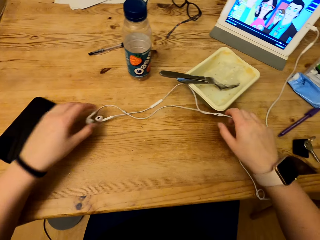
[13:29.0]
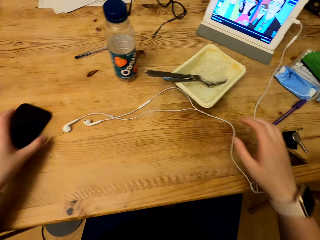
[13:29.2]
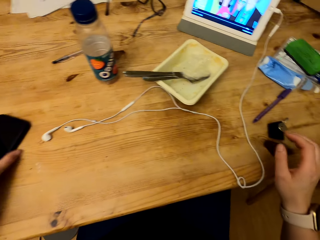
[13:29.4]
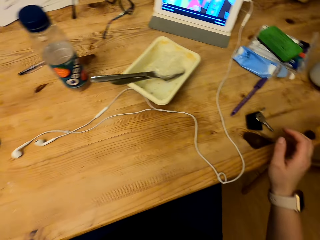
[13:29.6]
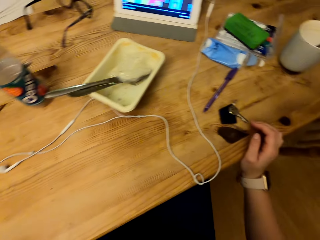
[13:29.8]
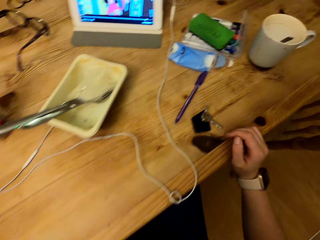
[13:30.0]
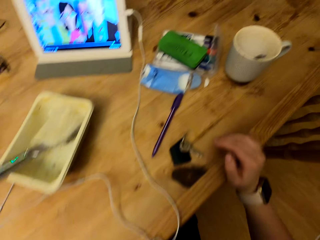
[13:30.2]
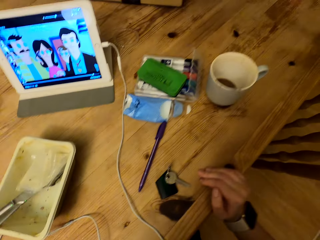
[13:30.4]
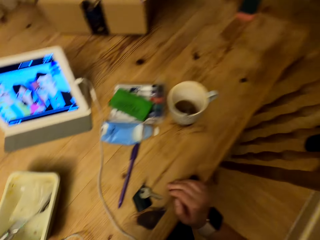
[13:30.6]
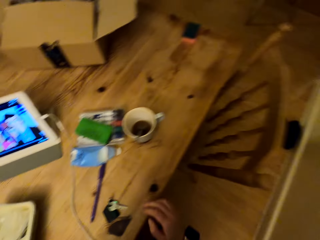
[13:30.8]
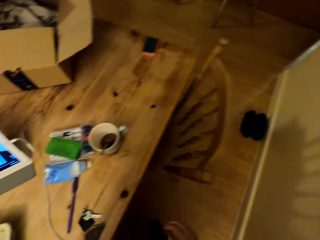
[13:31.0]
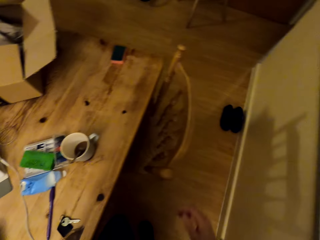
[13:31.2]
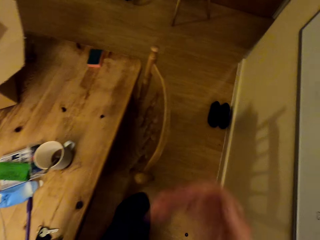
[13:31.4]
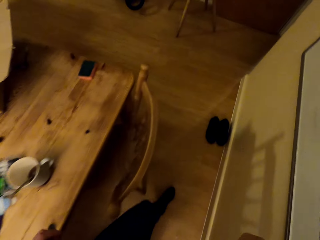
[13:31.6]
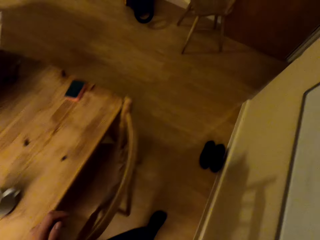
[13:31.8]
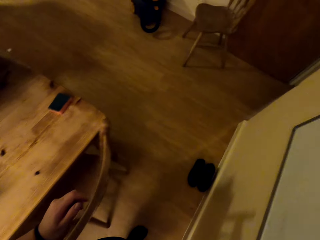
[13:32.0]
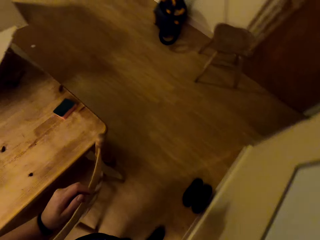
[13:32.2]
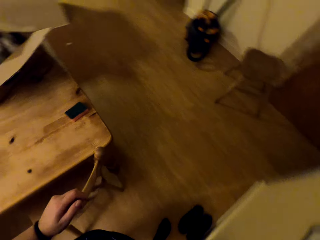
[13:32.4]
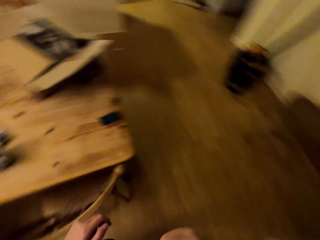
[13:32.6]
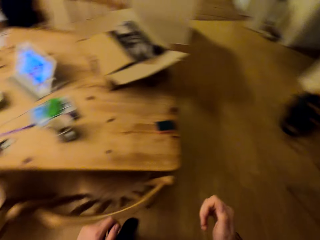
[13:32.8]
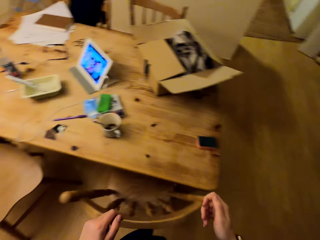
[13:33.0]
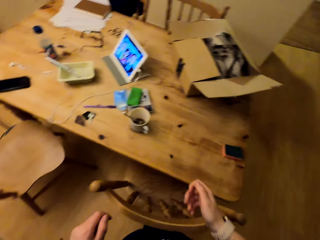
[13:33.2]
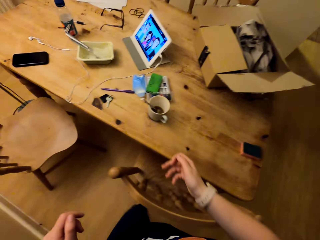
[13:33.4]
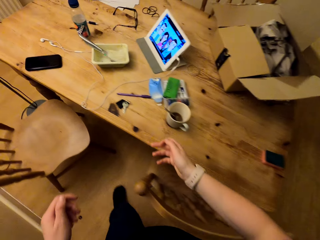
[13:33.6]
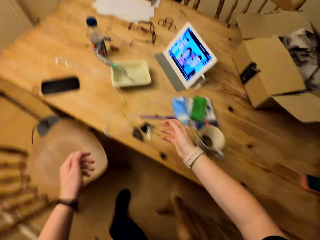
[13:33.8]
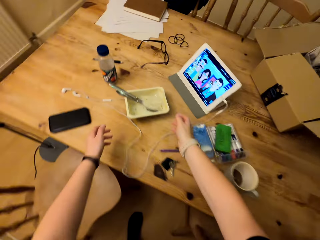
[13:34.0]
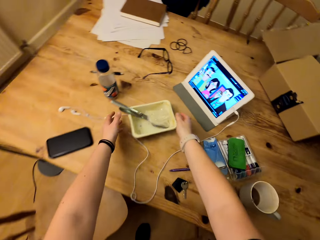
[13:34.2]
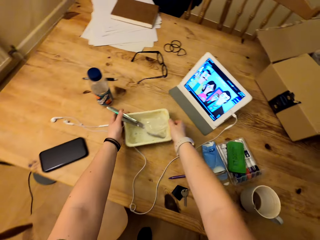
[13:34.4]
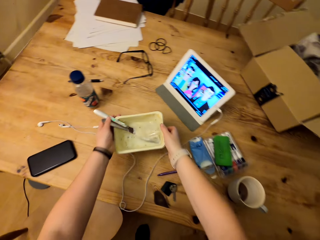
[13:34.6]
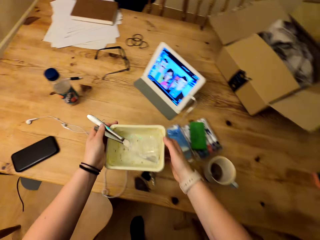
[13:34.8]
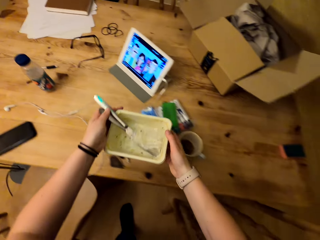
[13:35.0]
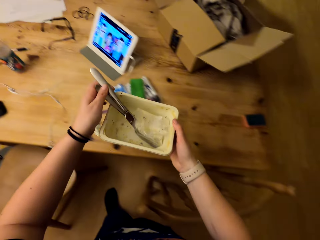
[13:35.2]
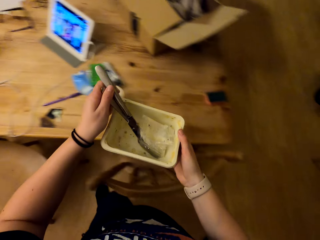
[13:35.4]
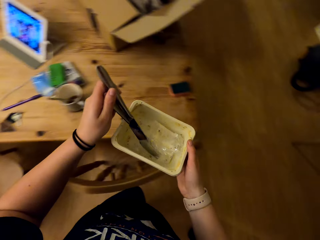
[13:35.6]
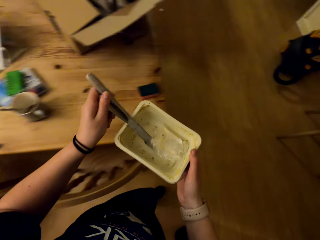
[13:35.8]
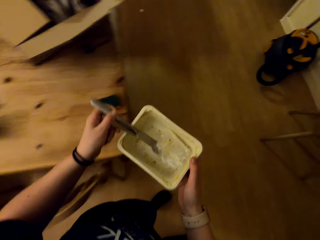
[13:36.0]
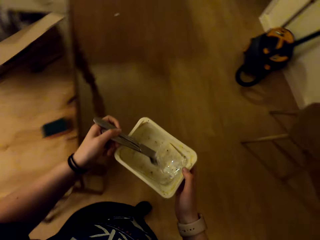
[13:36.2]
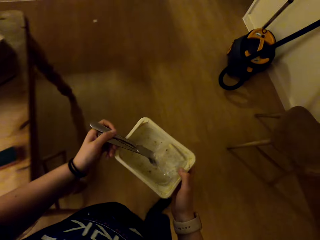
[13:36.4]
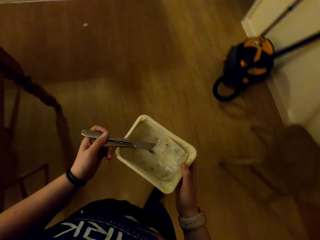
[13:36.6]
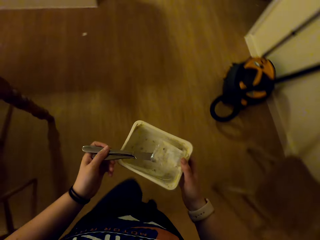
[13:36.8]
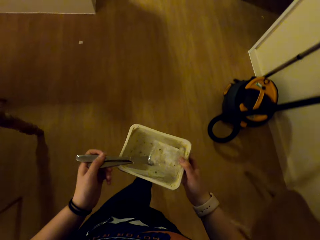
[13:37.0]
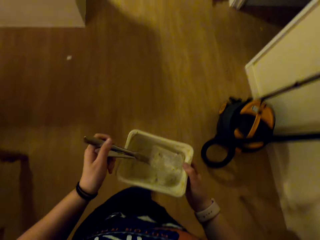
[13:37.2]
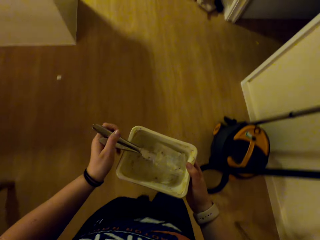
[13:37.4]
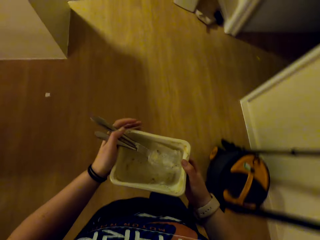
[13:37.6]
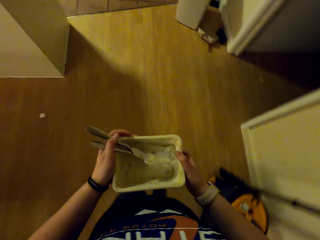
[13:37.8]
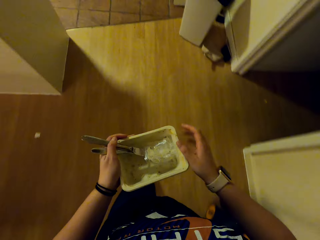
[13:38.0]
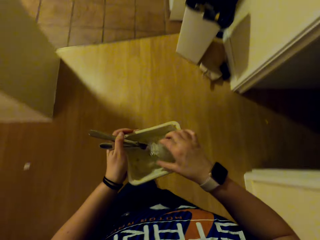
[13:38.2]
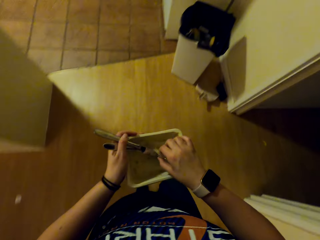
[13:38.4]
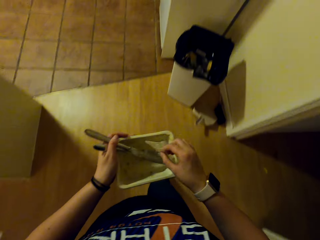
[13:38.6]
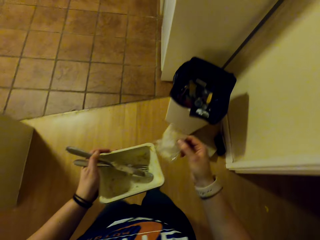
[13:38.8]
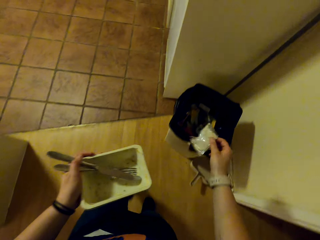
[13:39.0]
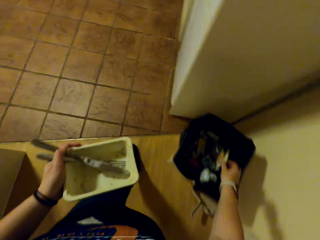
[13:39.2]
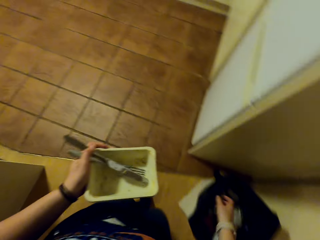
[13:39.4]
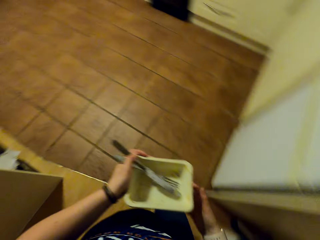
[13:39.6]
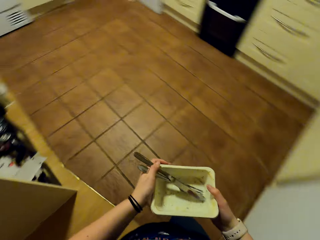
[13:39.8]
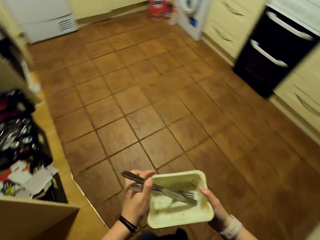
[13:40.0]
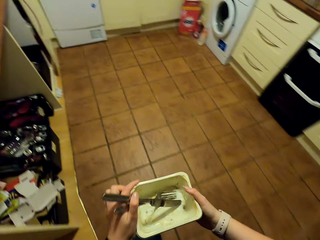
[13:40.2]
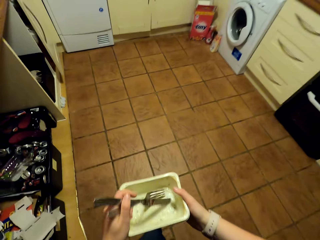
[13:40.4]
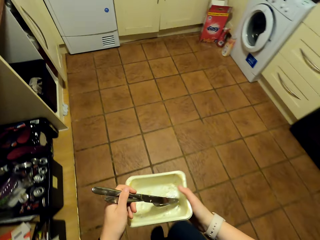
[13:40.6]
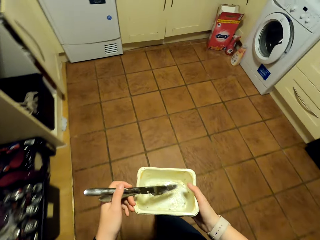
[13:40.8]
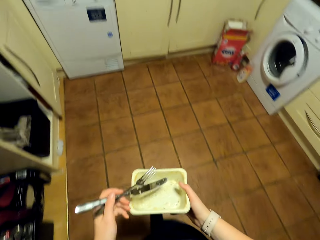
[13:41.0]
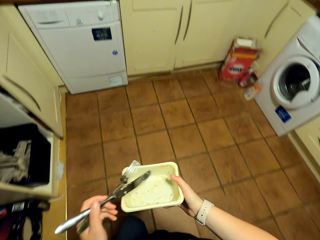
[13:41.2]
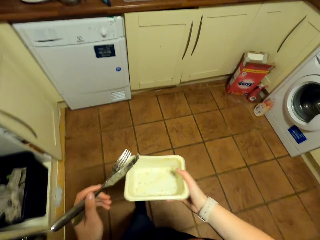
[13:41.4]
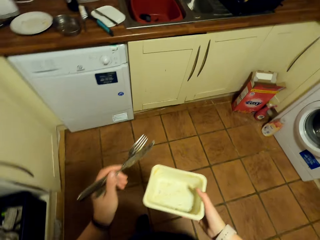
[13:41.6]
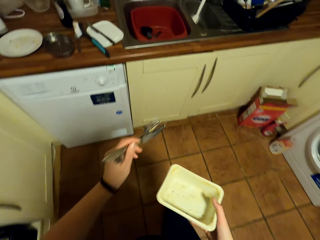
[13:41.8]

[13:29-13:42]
The camera wearer lifts the earphones. He puts the earphones on the table. He holds the table. He picks up the container from the table. He holds the cutlery firmly. He holds the plain paper. He throws the plain paper in the trash can.
